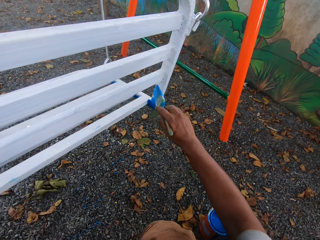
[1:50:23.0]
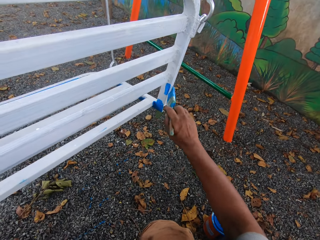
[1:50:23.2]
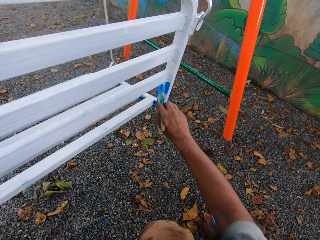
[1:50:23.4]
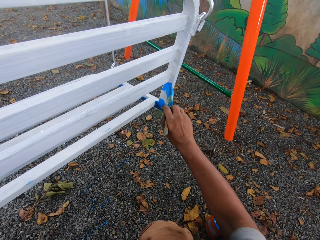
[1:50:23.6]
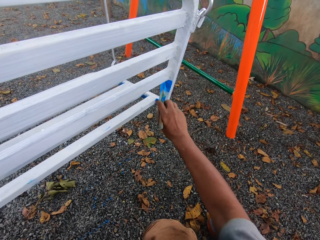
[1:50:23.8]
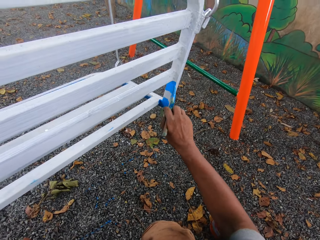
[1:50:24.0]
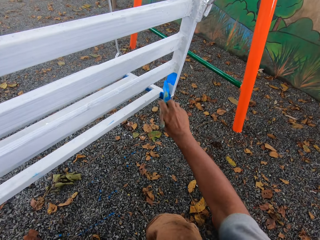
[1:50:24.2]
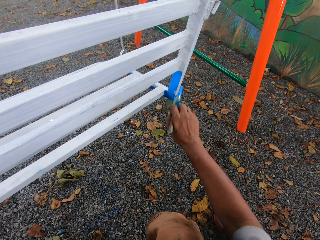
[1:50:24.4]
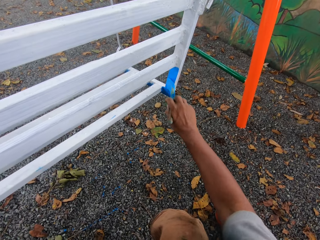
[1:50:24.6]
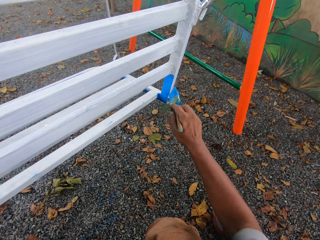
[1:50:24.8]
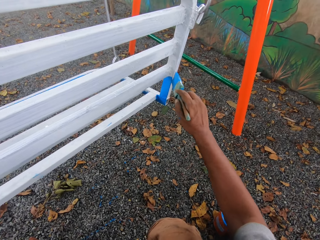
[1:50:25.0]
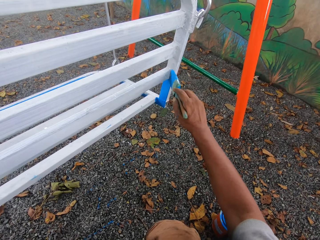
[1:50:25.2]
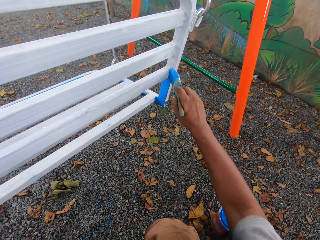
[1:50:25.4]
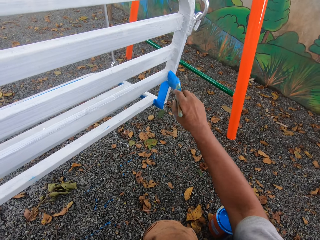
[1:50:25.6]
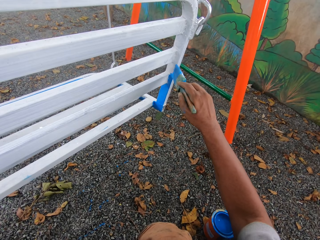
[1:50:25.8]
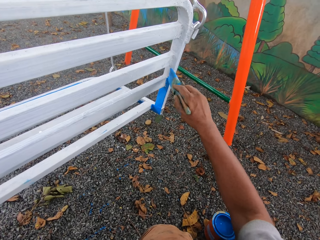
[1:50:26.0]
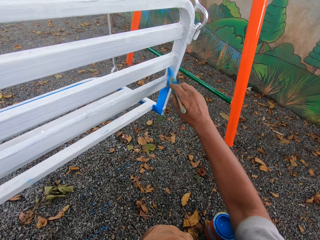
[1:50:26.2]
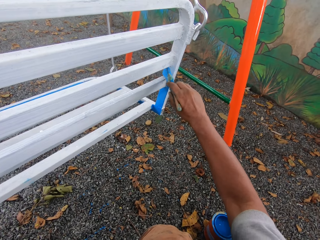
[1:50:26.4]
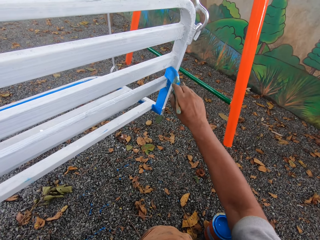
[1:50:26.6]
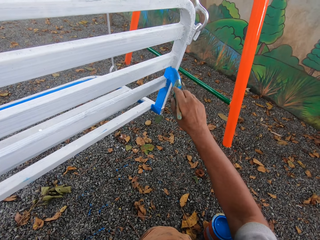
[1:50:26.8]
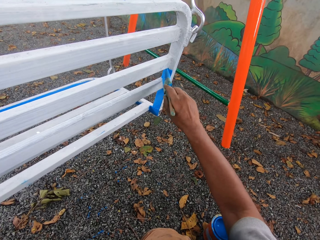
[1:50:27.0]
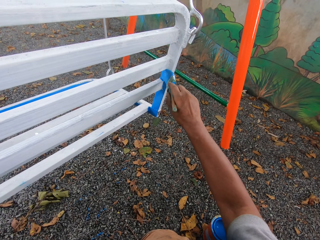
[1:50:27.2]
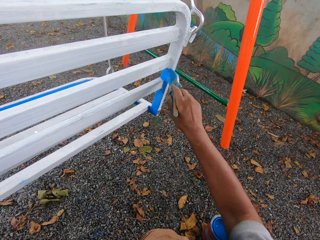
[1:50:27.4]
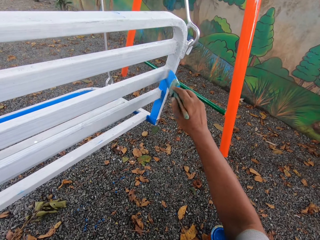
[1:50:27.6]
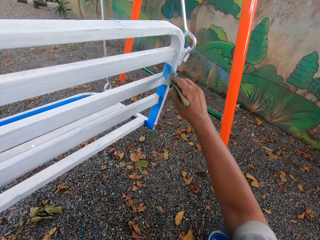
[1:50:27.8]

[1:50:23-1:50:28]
The camera wearer paints the swing seat with the paint brush.

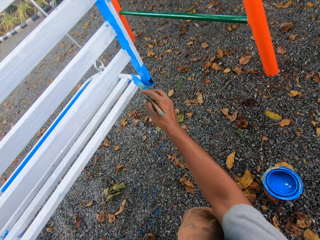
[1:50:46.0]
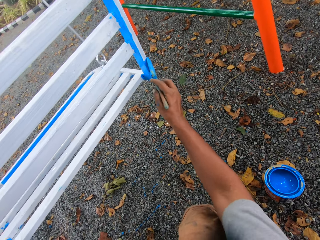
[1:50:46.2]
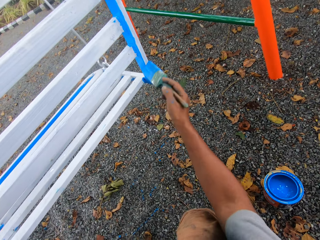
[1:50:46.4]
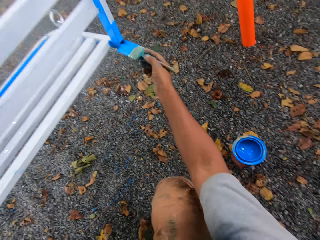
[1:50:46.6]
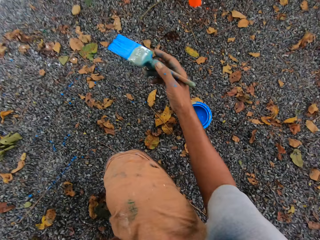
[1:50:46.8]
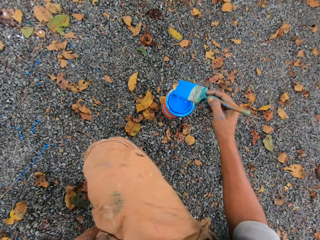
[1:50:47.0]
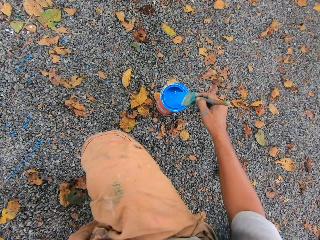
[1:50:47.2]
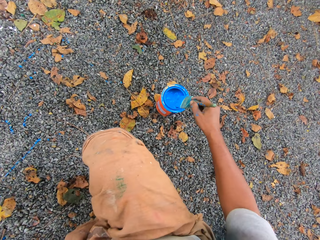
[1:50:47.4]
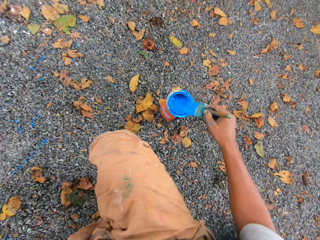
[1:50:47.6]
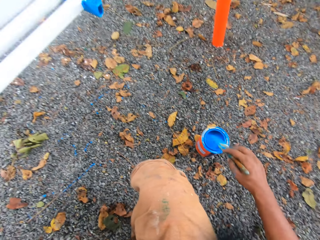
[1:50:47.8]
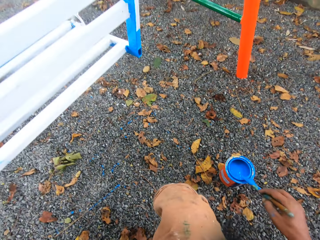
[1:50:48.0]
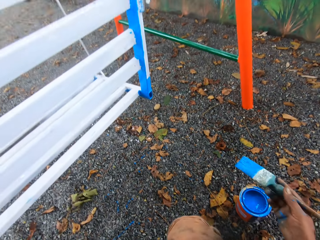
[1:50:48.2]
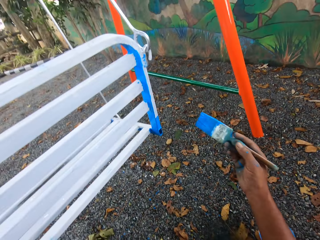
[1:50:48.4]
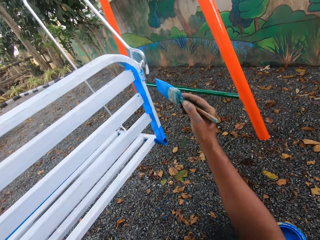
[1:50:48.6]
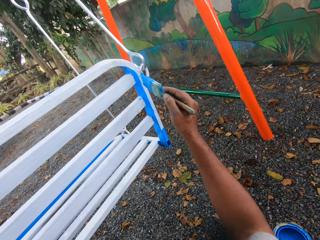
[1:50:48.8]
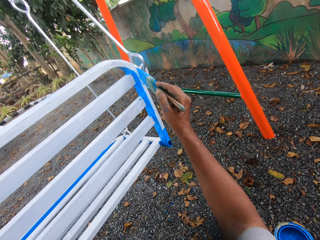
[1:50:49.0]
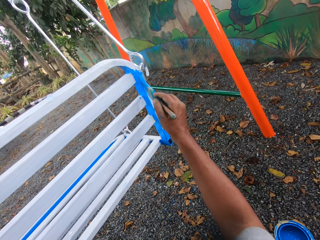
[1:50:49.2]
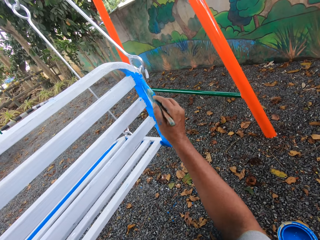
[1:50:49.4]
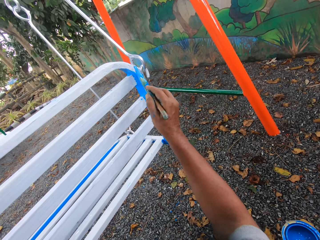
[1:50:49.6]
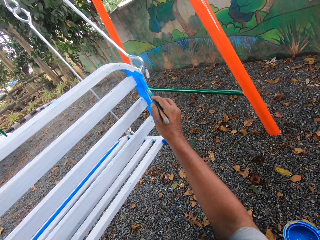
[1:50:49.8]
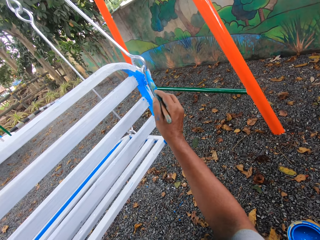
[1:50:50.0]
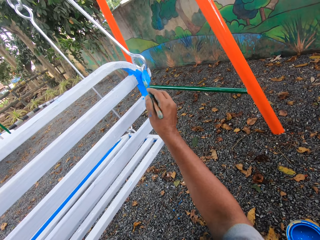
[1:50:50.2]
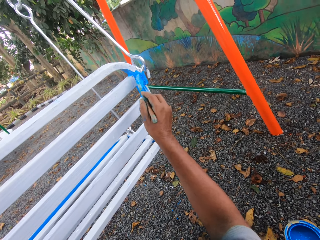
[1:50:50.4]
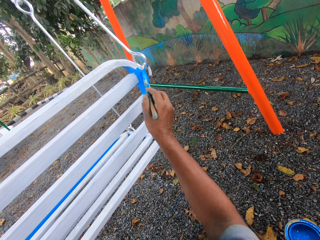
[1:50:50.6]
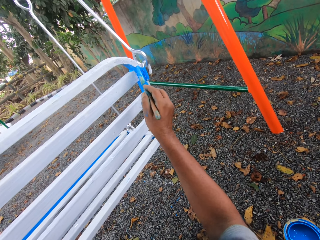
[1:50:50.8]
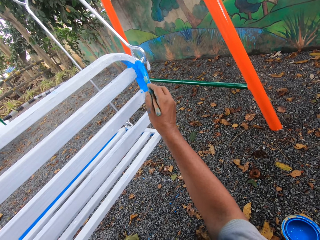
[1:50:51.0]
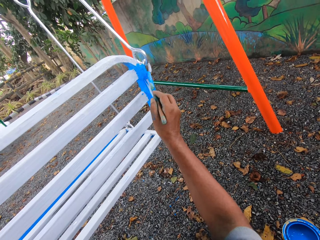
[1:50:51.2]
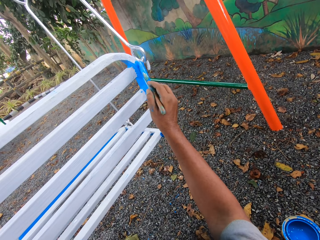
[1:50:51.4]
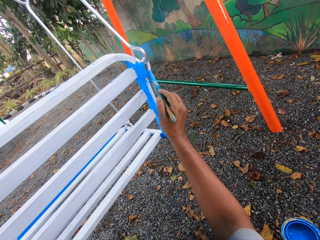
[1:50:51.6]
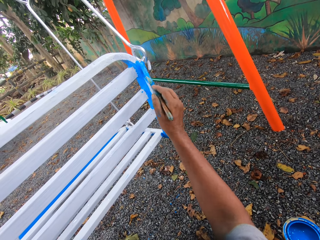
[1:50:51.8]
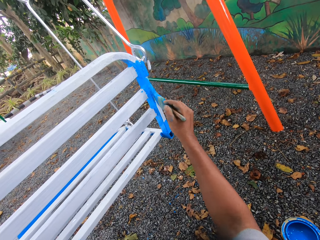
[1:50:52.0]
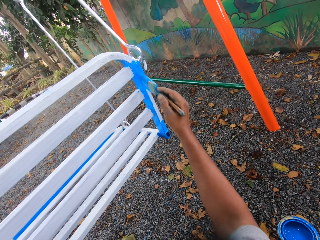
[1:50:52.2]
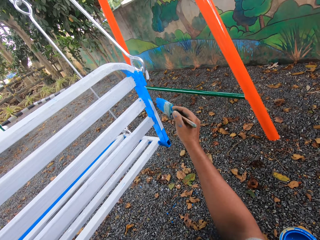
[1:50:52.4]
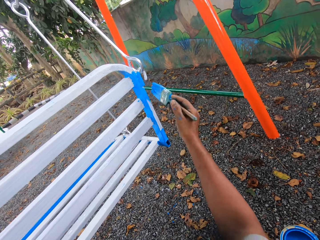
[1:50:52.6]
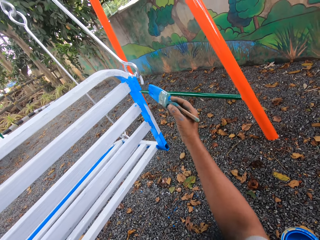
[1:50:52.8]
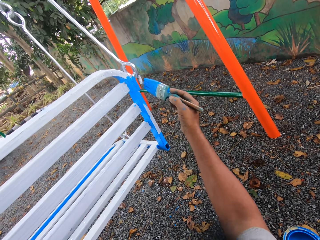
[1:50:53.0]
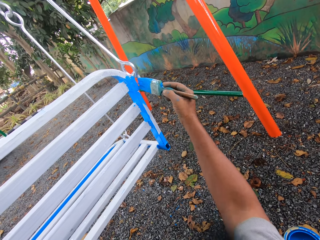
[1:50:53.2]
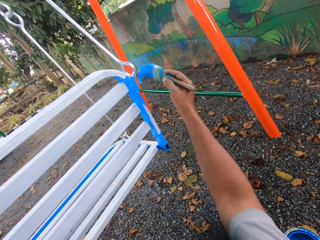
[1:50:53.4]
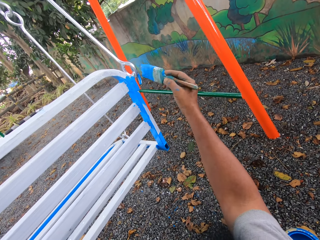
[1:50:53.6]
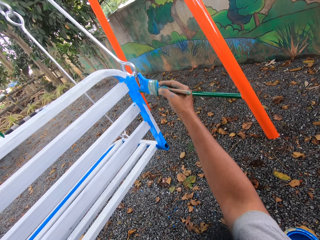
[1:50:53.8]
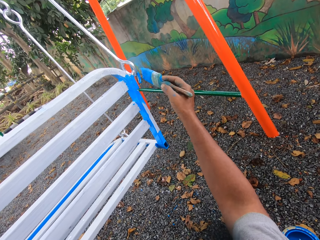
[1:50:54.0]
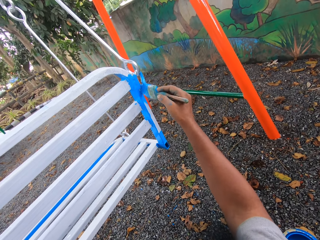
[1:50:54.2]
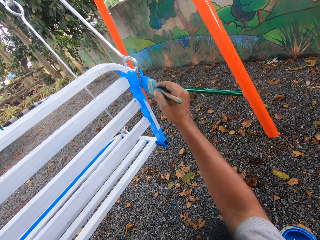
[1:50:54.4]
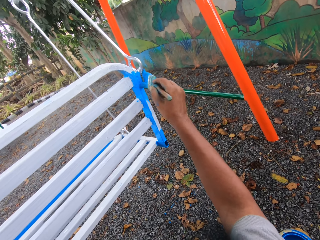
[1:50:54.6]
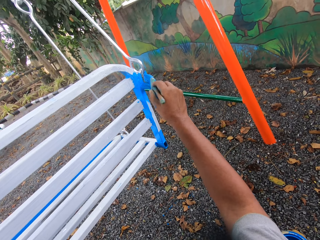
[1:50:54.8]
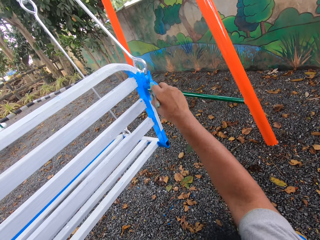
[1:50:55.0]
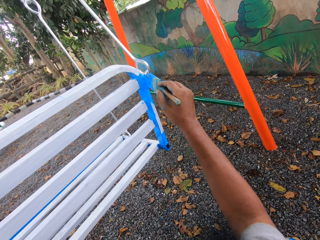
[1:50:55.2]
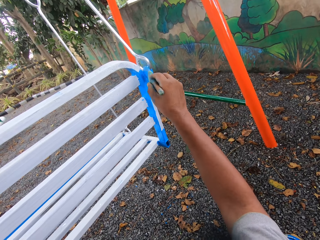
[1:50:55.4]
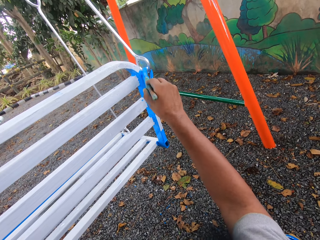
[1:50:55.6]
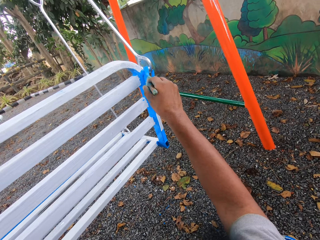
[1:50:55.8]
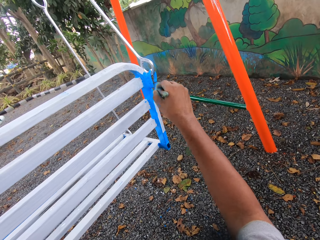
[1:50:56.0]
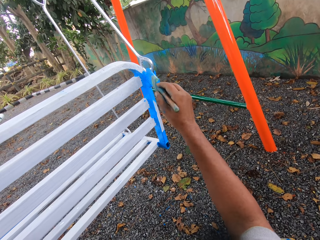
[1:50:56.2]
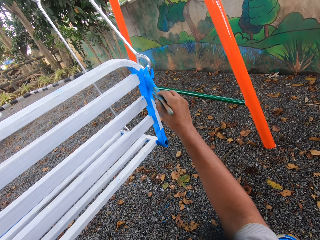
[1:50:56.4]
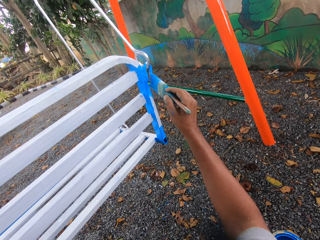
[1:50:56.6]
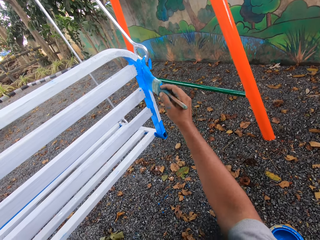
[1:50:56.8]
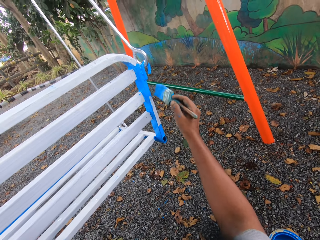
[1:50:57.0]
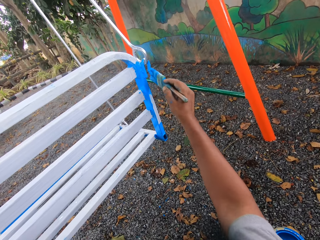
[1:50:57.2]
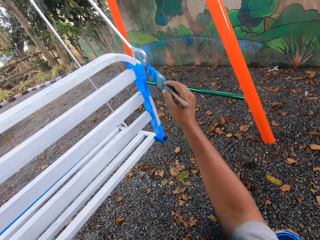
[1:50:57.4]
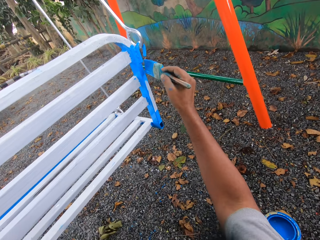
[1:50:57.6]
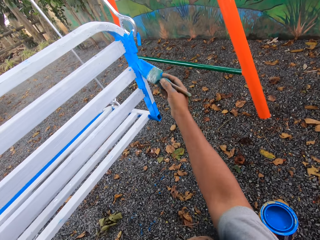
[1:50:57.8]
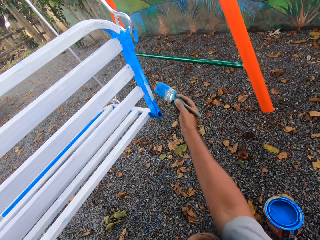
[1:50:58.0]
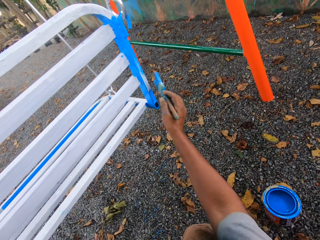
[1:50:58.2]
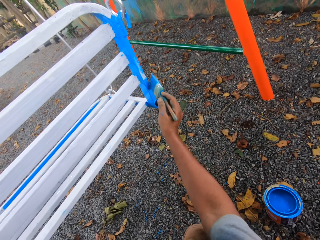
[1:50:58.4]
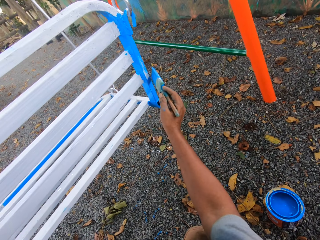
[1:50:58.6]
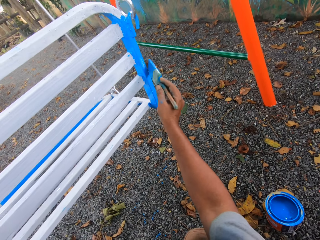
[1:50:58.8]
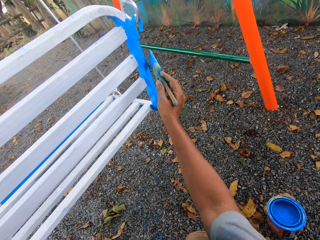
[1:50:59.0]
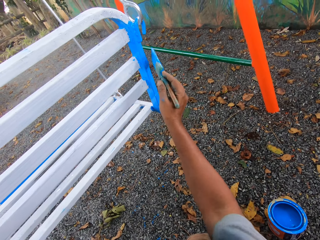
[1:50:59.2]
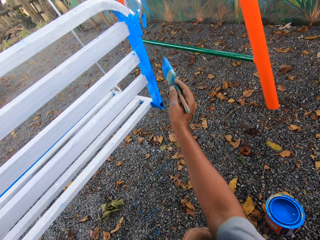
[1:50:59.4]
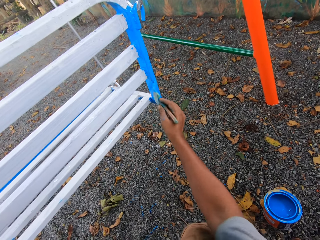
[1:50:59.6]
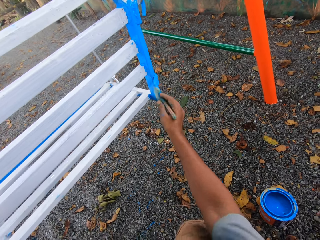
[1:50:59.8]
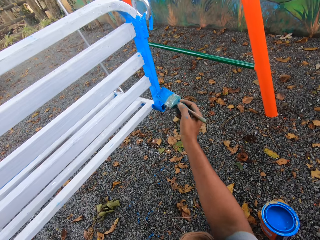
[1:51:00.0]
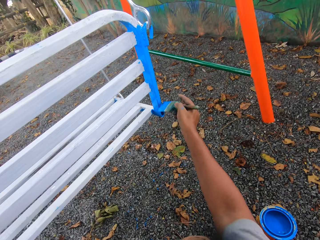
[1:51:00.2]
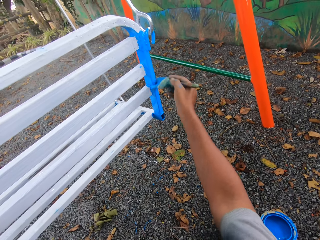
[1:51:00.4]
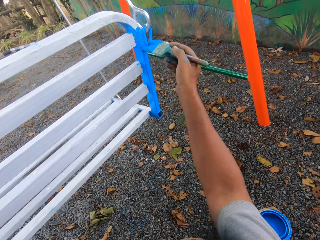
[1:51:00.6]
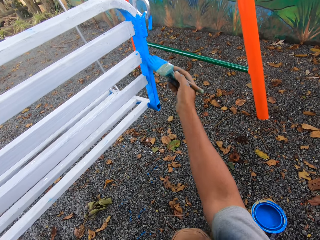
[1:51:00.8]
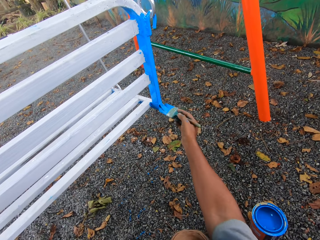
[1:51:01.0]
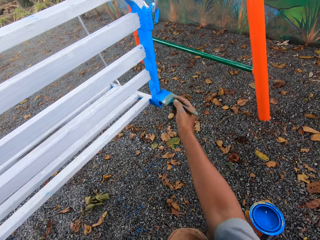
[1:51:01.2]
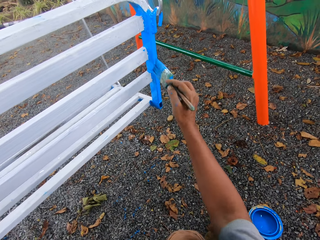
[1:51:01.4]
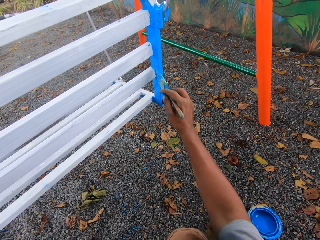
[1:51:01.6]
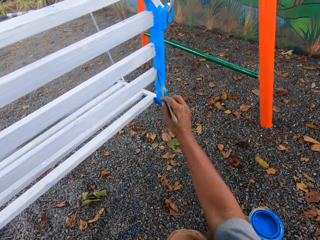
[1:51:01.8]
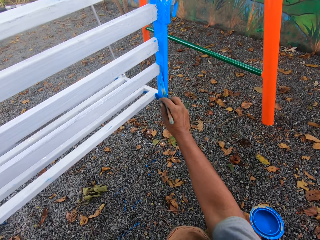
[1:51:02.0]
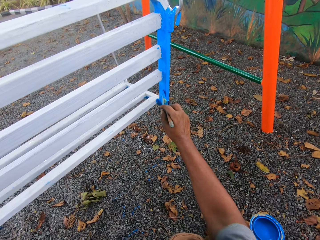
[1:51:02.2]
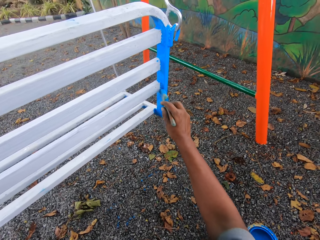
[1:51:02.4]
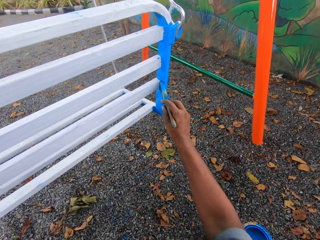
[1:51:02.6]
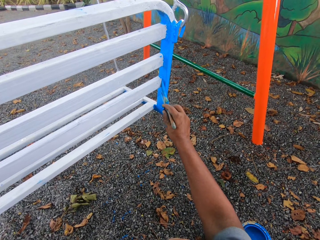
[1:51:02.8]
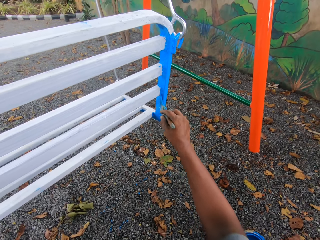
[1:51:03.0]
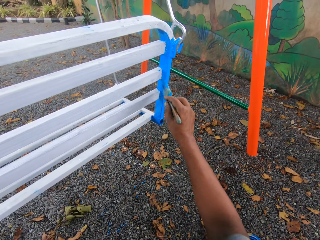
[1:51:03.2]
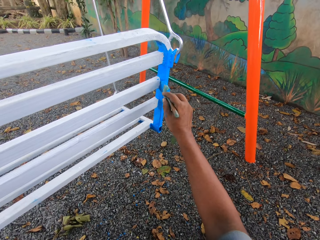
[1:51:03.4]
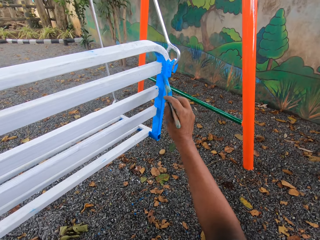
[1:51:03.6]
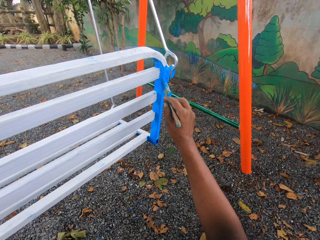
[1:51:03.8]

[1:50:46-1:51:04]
The camera wearer dips the paint brush into the paint tin. They paint the seat with the paint brush.
